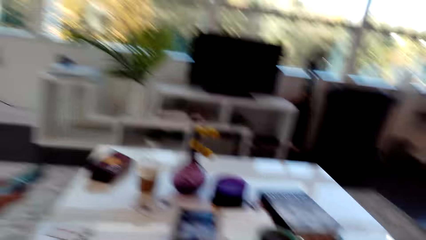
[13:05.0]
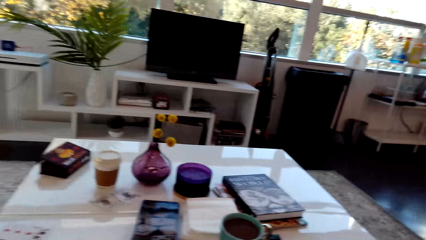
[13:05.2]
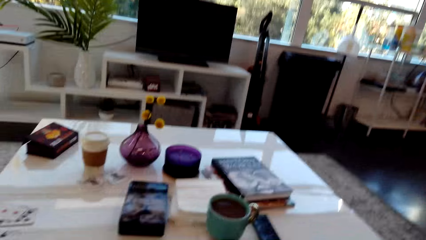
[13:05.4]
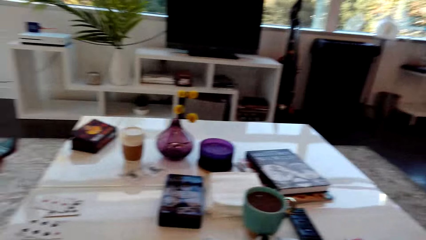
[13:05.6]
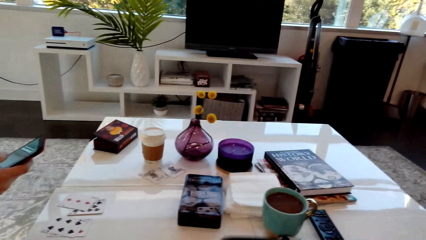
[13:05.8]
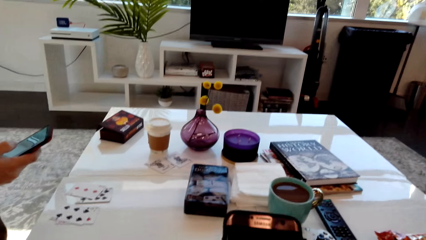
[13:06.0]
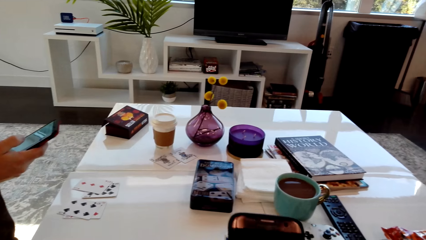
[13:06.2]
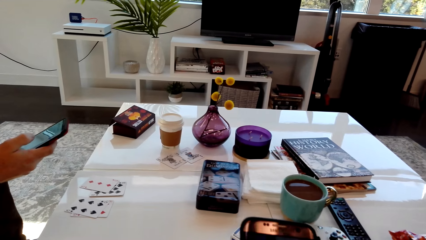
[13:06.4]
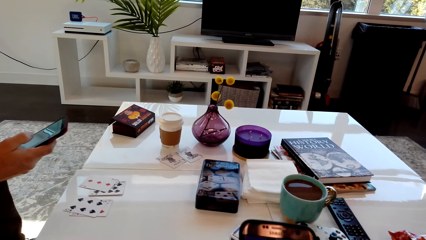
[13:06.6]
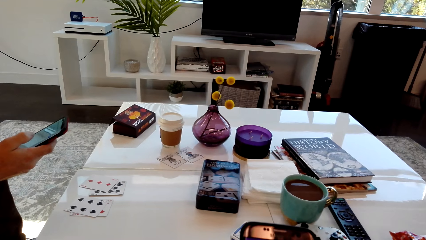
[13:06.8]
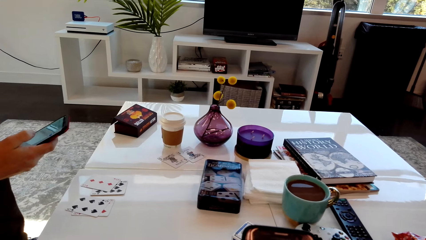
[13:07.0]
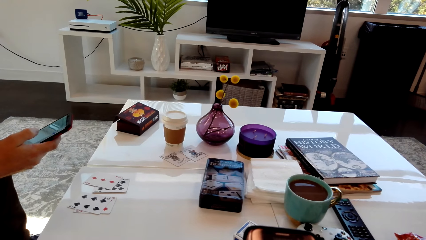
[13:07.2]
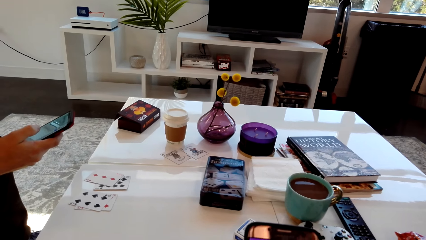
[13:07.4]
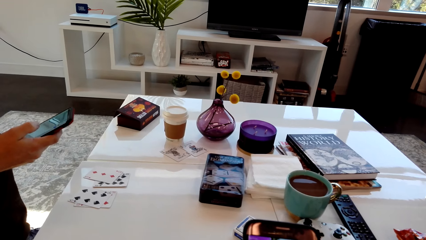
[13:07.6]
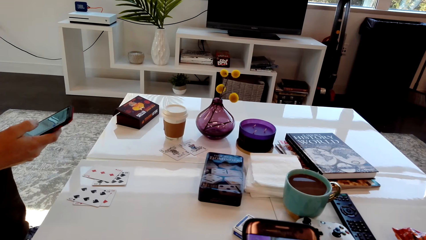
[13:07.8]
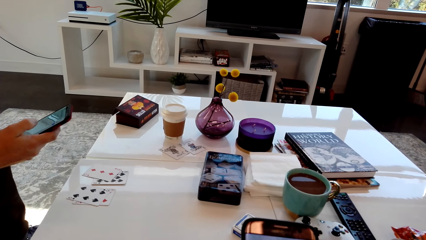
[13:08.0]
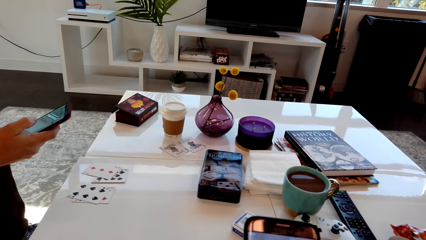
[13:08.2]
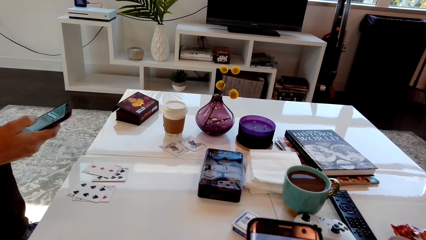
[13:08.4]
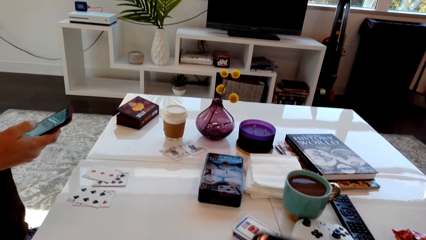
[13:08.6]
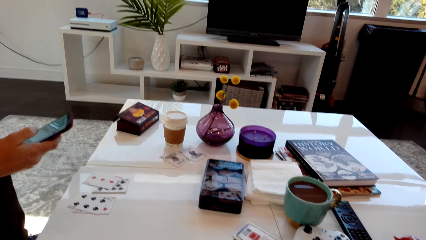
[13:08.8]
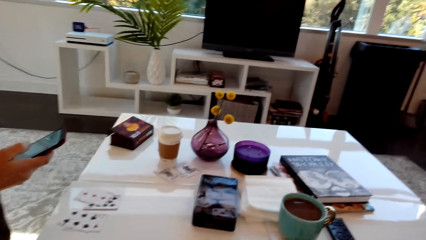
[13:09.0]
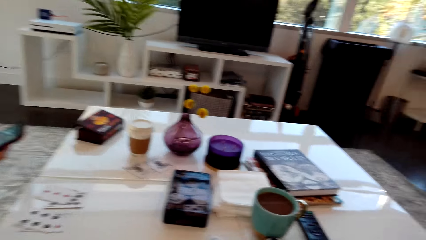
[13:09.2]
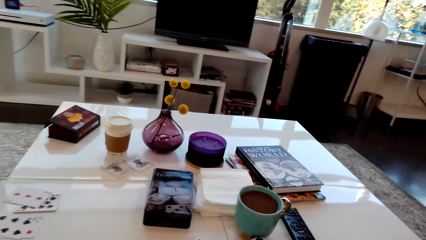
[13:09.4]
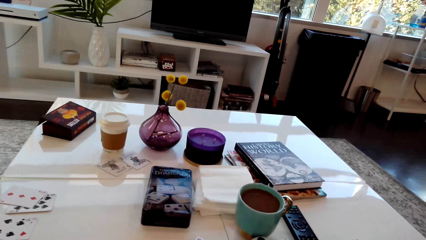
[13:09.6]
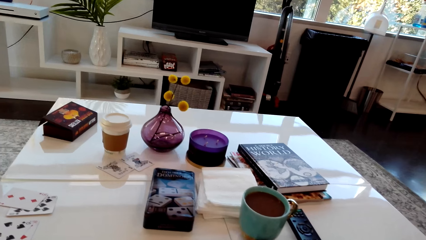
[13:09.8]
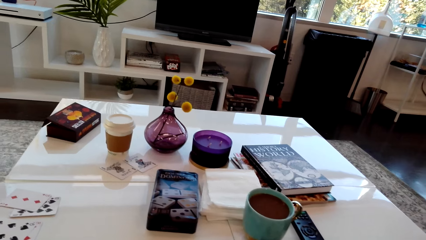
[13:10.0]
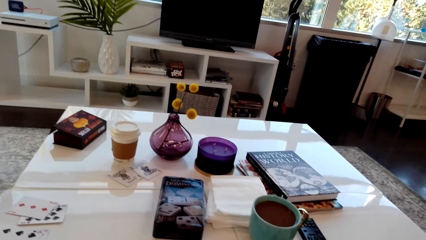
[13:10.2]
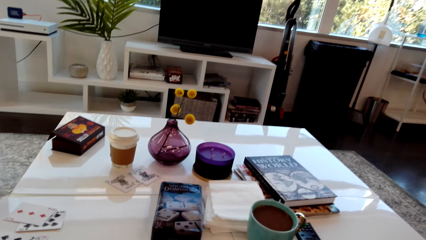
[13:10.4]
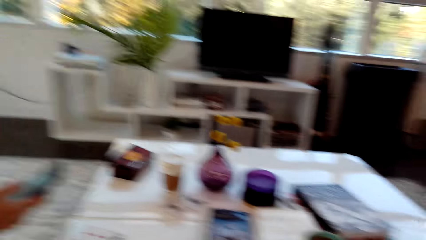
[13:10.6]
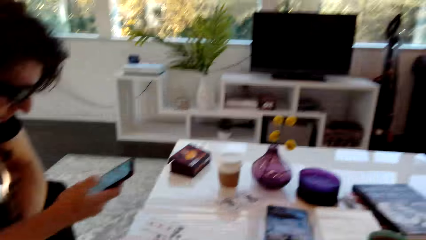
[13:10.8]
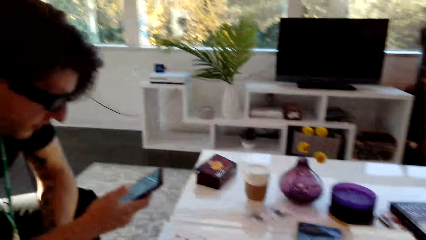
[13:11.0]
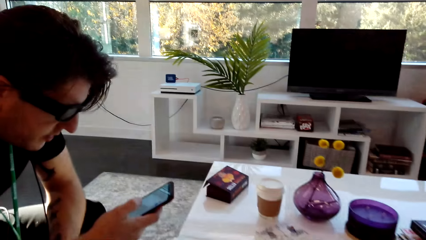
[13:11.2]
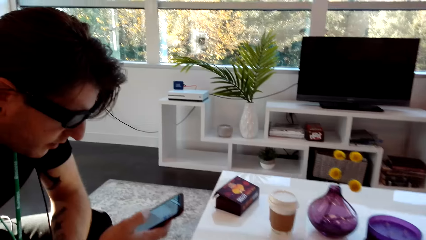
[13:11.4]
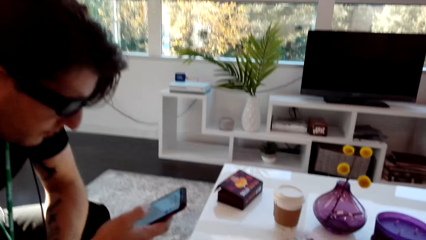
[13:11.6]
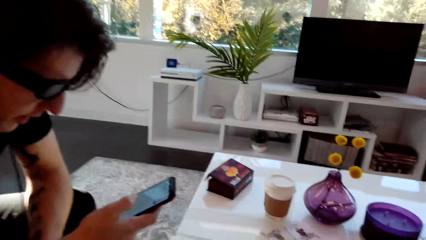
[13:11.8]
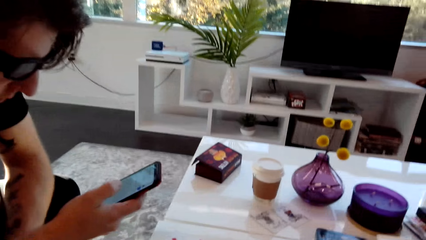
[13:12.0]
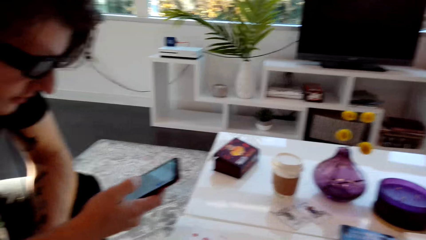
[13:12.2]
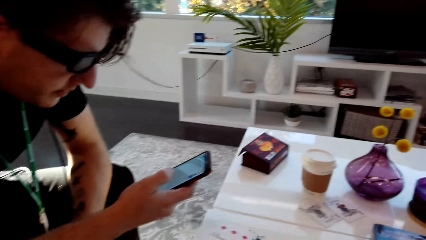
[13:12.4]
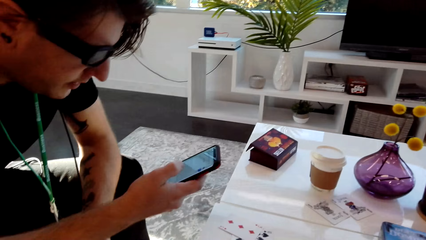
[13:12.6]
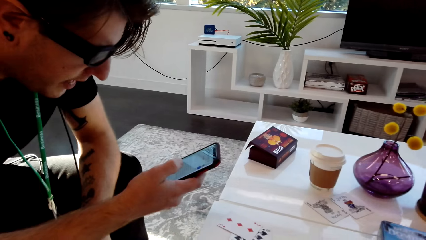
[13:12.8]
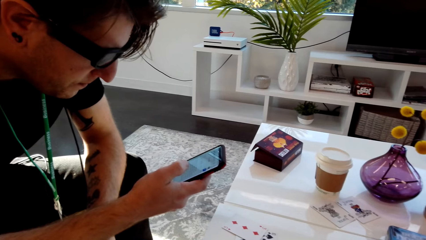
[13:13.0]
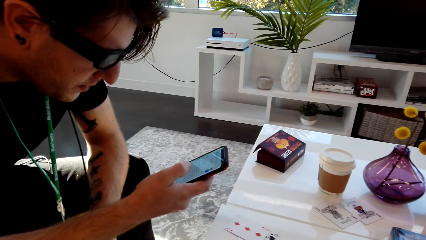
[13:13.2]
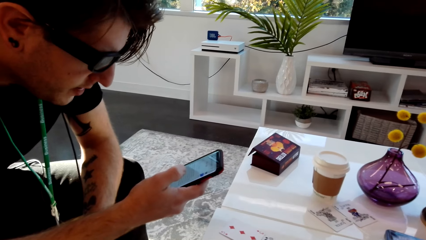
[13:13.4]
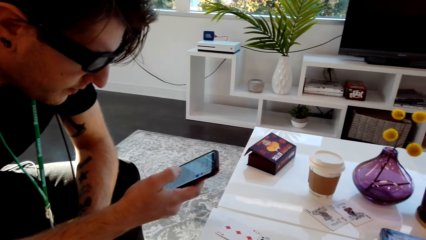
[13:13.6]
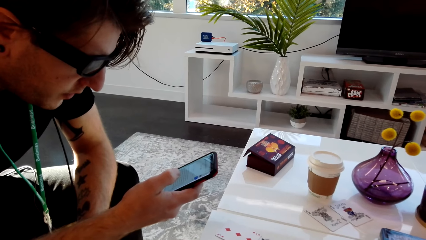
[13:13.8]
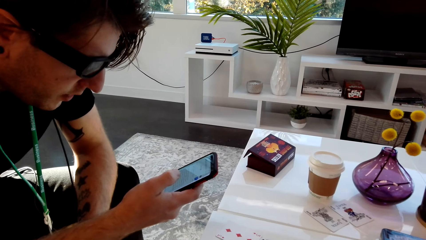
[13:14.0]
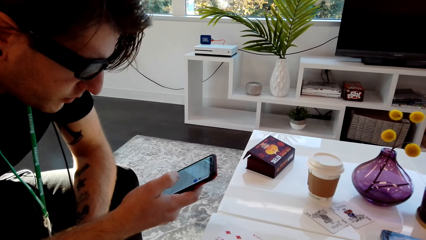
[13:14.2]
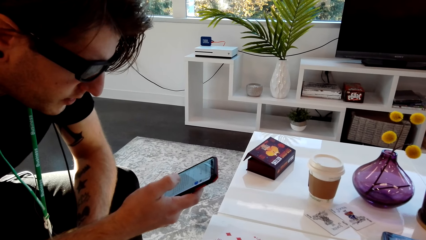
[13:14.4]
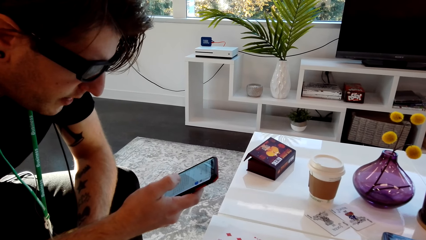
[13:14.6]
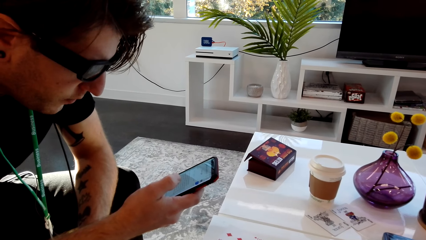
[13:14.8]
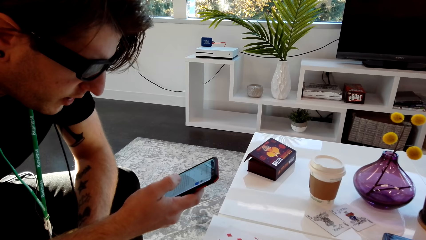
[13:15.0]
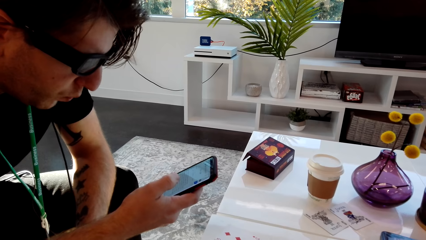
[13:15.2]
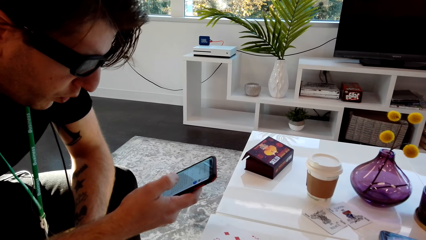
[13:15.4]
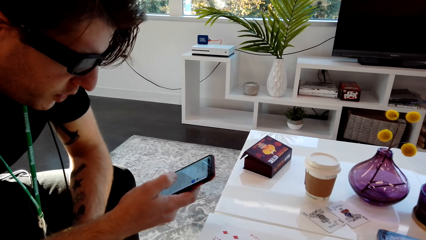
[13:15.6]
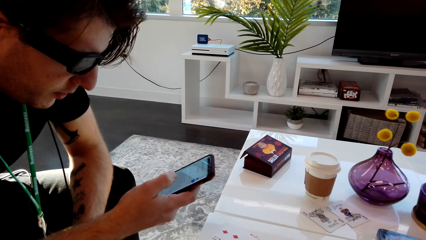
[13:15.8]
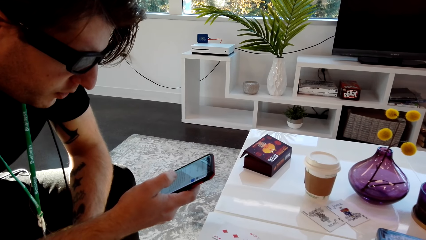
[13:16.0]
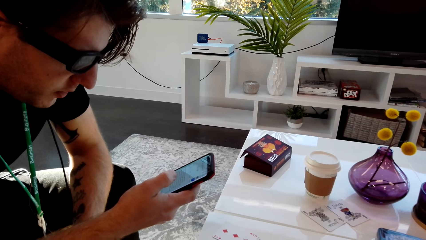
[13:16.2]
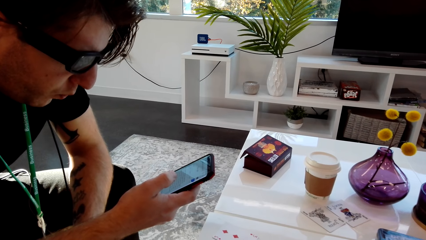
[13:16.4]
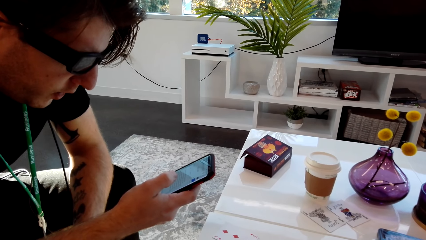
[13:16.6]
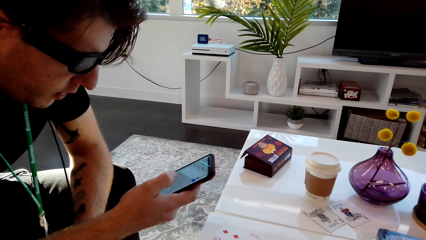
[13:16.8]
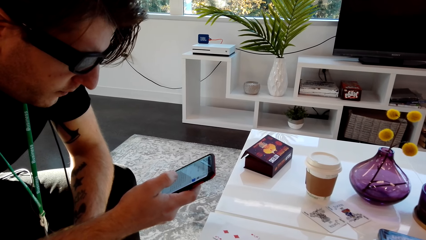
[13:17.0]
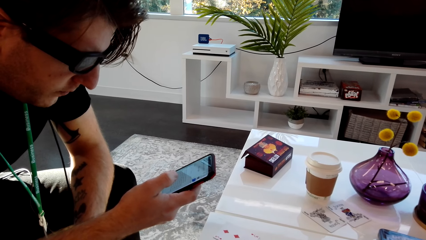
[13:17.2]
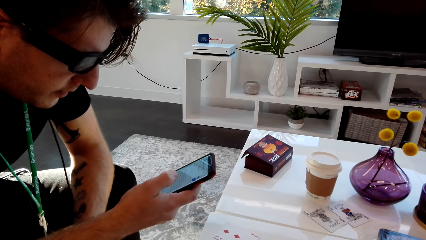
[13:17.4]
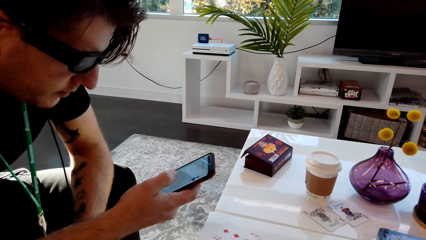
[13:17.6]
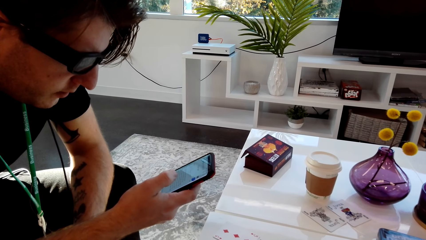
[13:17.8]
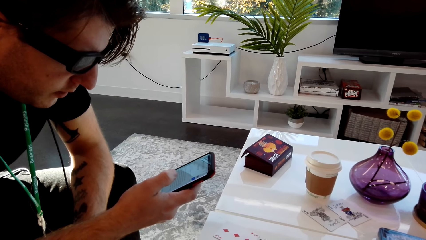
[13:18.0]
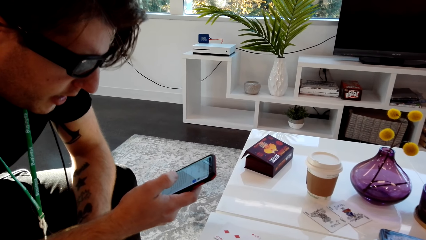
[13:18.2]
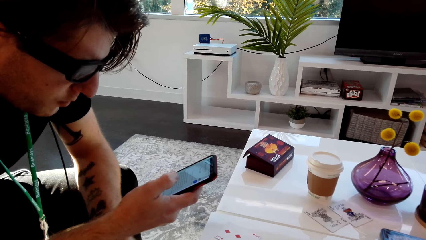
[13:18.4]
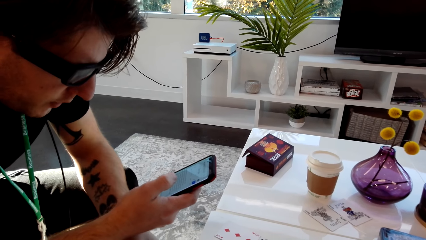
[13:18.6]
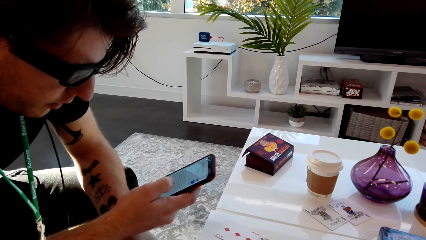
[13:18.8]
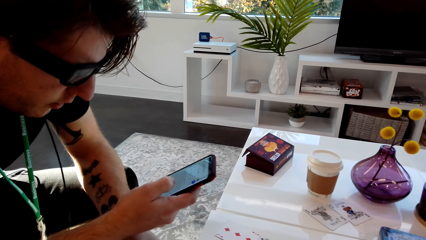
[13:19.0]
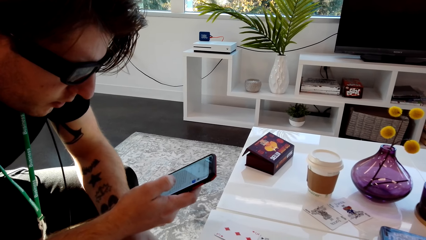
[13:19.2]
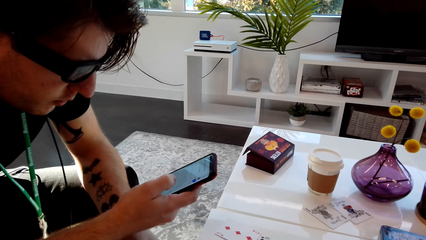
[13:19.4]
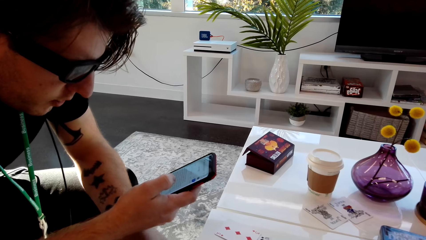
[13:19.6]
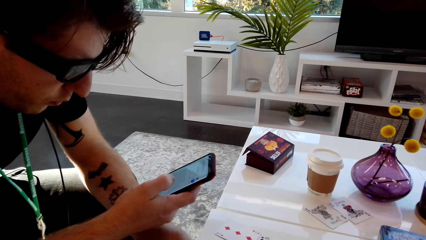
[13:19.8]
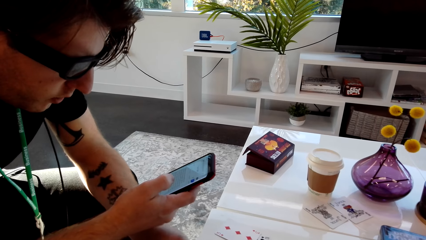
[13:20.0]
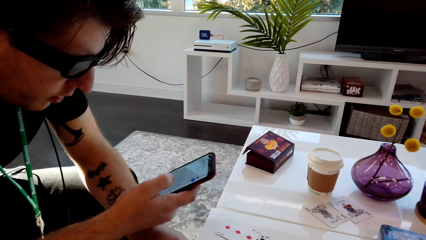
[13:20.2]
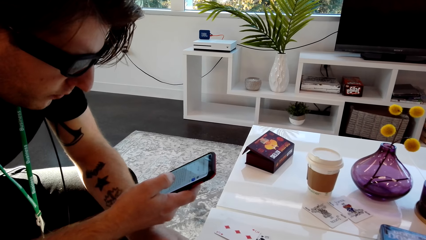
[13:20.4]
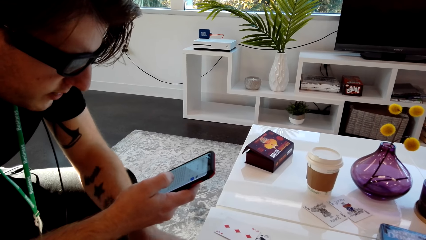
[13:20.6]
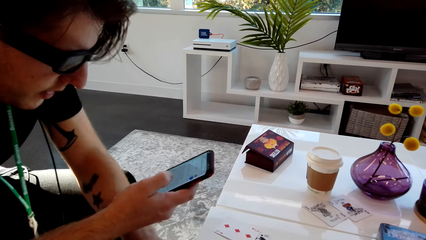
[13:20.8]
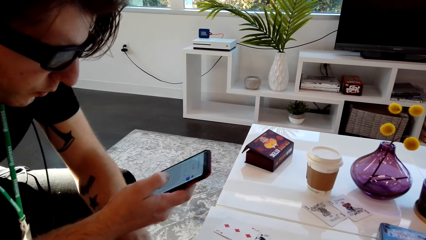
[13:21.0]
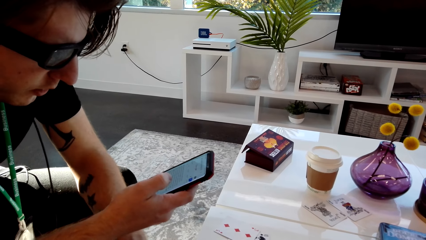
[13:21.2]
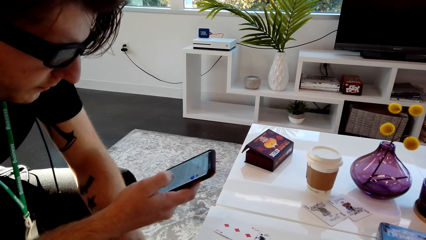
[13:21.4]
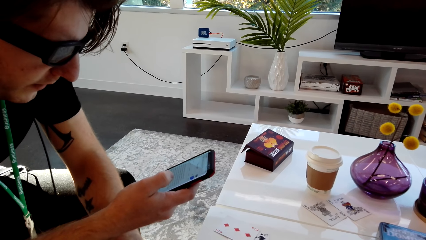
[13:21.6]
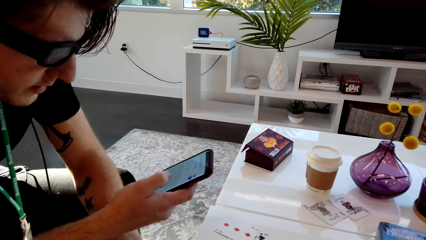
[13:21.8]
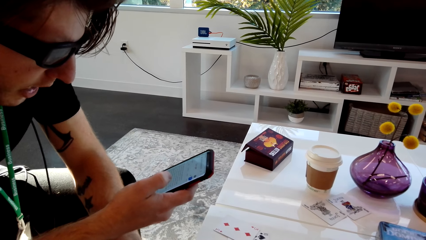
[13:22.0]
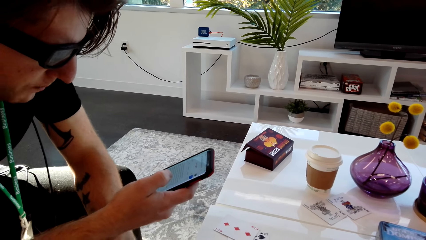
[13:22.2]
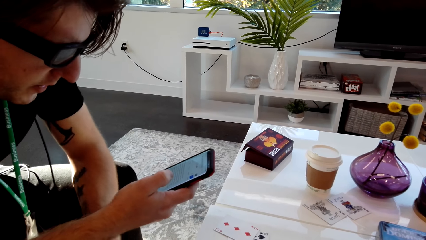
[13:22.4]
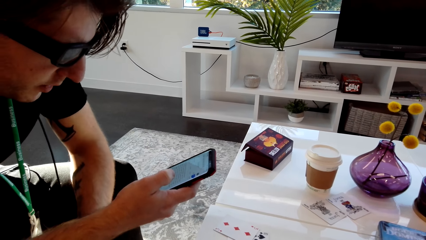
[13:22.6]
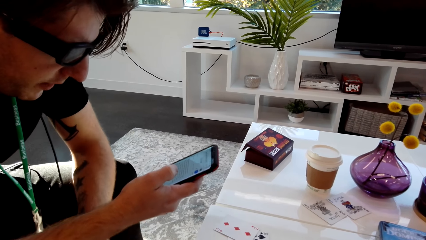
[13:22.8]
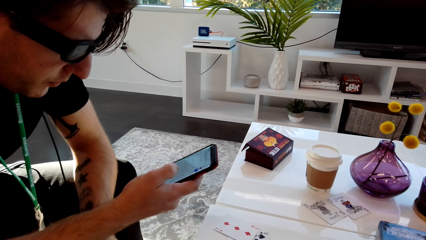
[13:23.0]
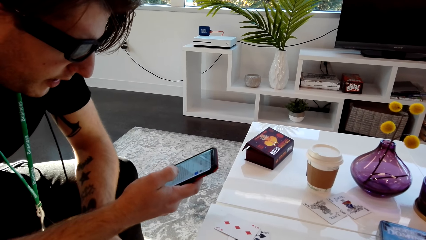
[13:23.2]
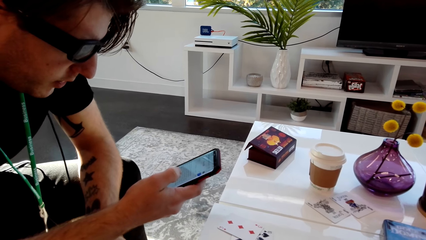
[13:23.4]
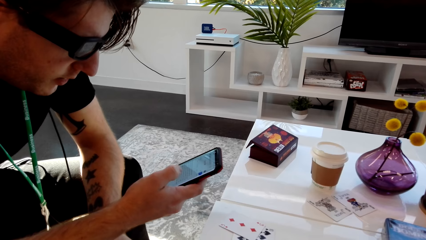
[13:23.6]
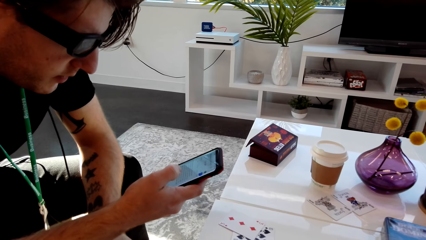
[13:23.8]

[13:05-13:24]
The camera wearer operates the phone. A man operates a phone.
